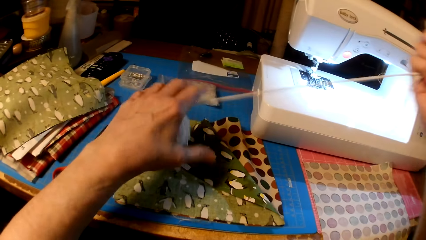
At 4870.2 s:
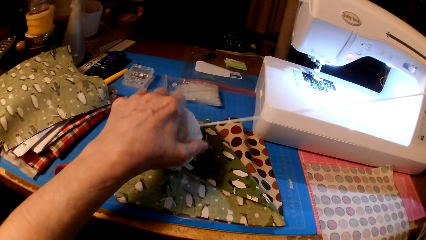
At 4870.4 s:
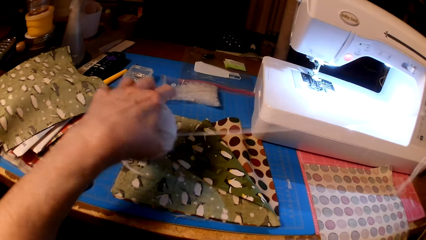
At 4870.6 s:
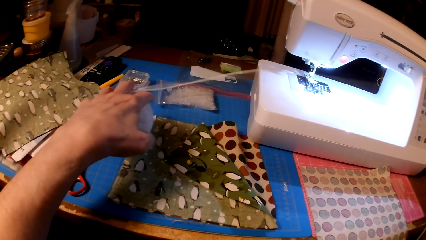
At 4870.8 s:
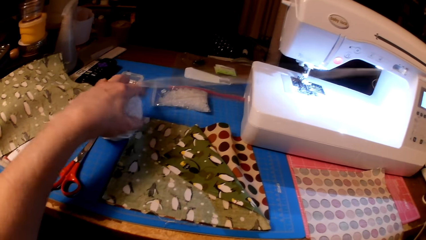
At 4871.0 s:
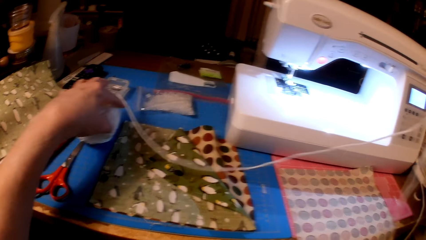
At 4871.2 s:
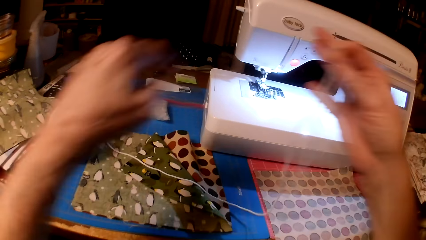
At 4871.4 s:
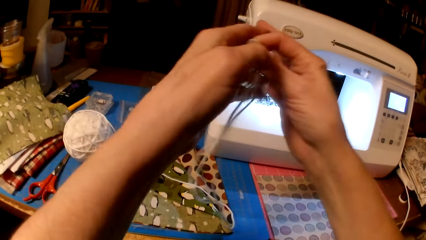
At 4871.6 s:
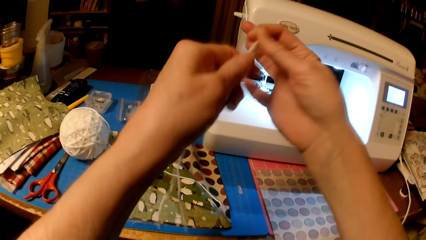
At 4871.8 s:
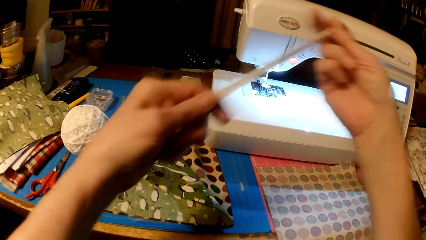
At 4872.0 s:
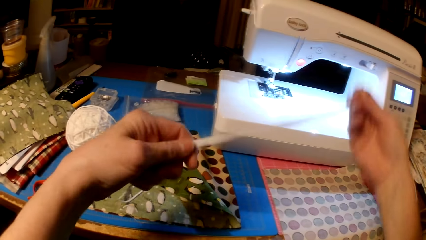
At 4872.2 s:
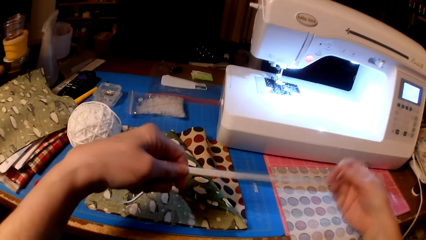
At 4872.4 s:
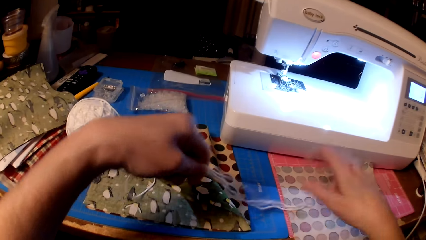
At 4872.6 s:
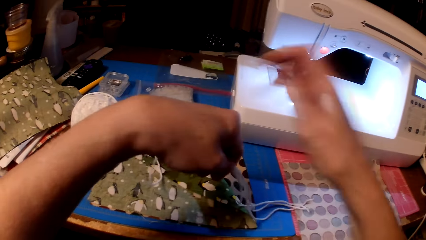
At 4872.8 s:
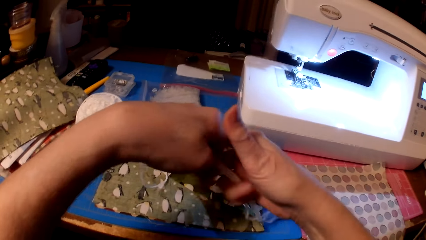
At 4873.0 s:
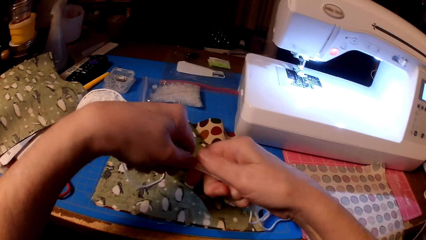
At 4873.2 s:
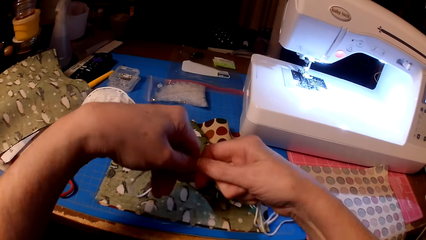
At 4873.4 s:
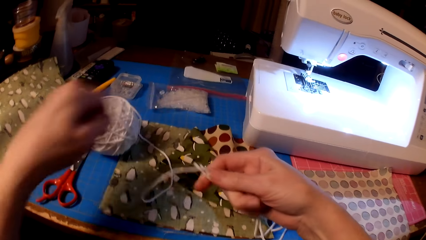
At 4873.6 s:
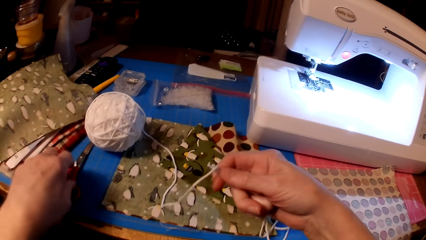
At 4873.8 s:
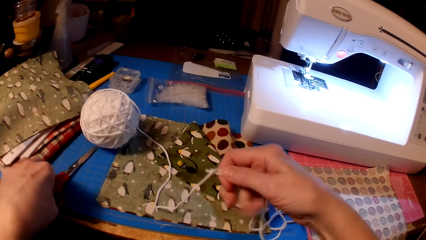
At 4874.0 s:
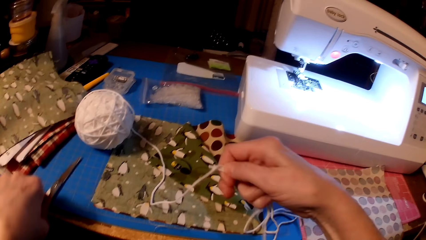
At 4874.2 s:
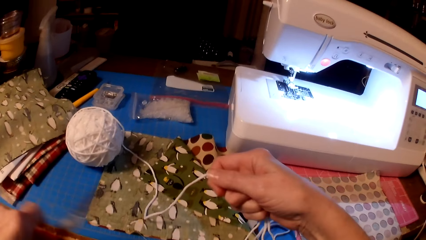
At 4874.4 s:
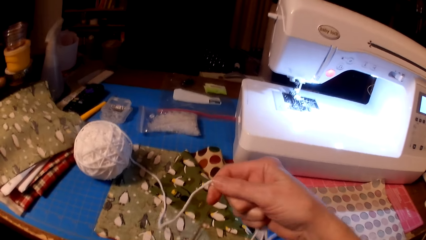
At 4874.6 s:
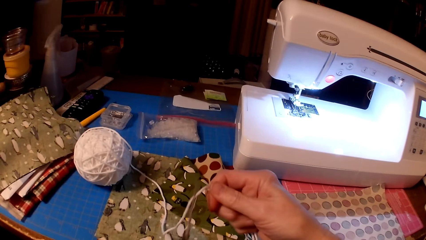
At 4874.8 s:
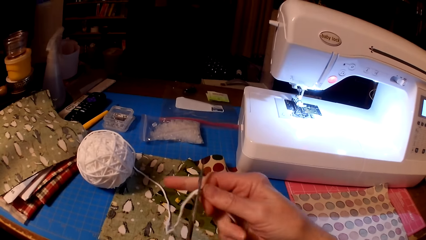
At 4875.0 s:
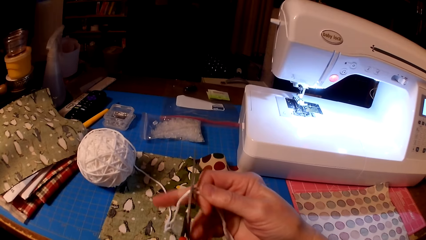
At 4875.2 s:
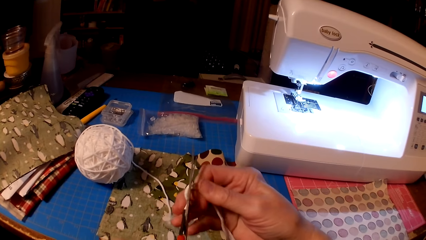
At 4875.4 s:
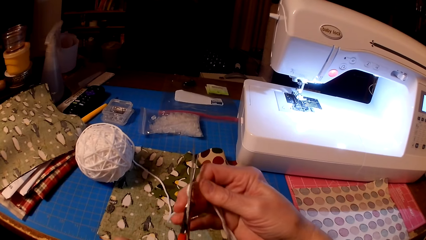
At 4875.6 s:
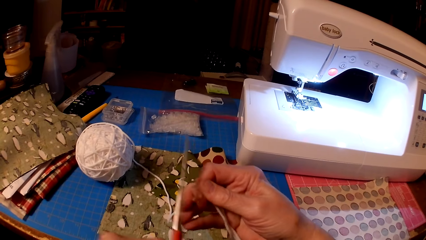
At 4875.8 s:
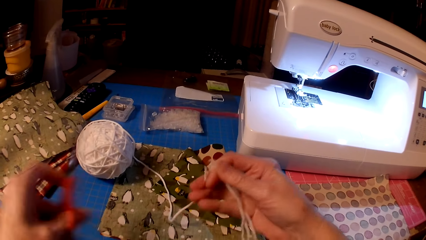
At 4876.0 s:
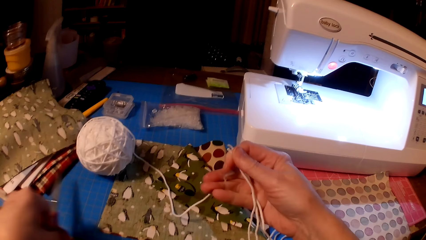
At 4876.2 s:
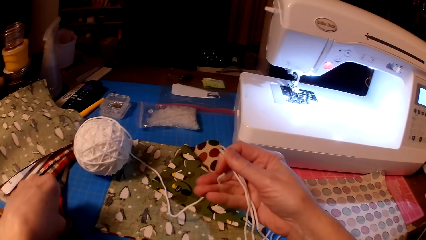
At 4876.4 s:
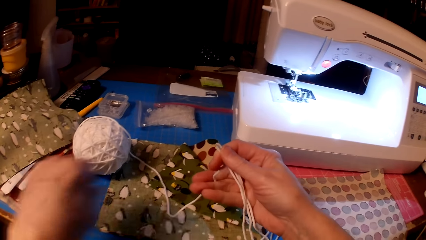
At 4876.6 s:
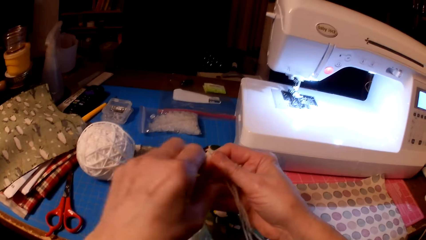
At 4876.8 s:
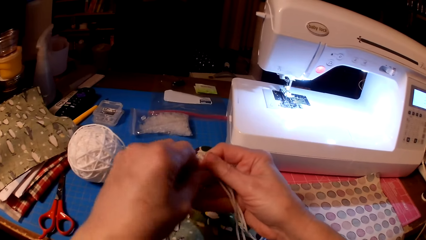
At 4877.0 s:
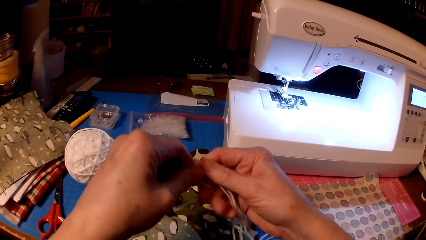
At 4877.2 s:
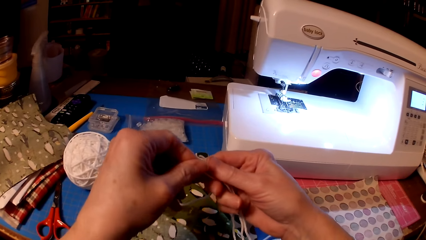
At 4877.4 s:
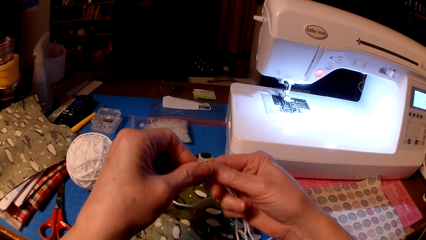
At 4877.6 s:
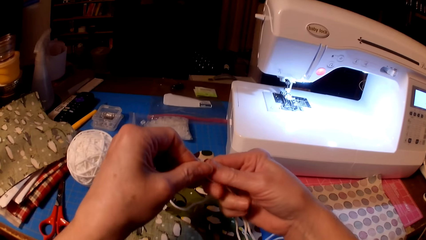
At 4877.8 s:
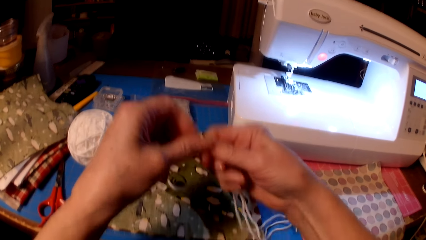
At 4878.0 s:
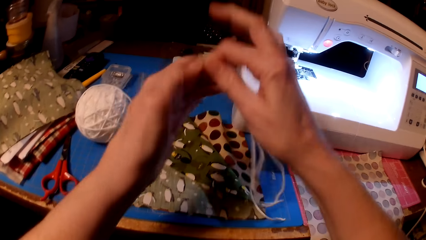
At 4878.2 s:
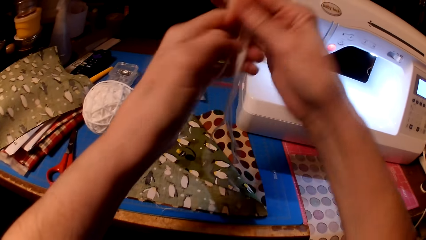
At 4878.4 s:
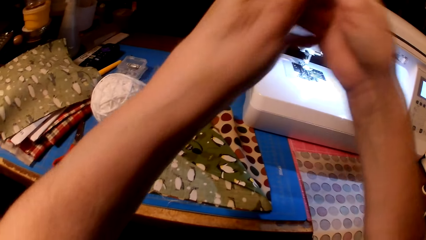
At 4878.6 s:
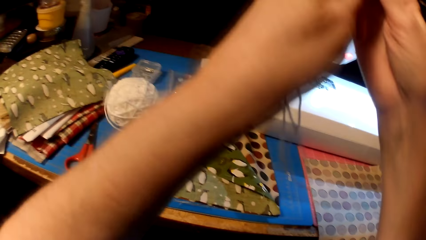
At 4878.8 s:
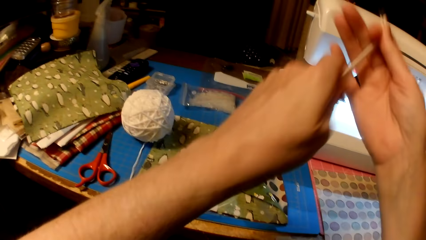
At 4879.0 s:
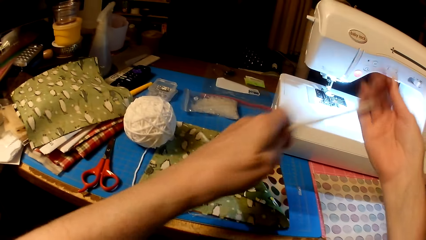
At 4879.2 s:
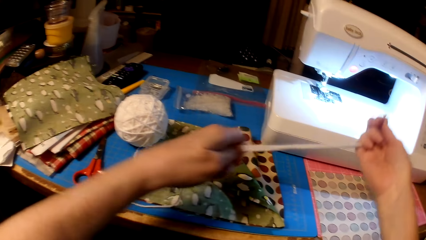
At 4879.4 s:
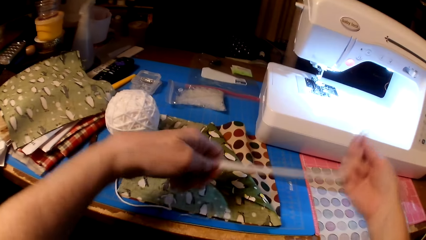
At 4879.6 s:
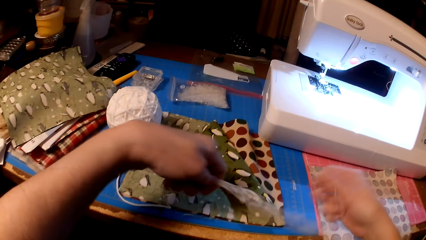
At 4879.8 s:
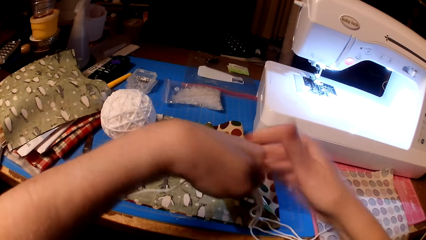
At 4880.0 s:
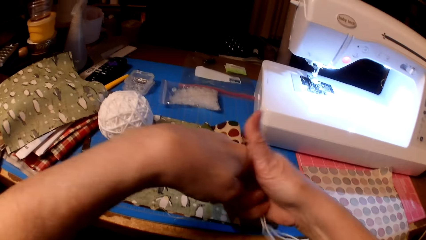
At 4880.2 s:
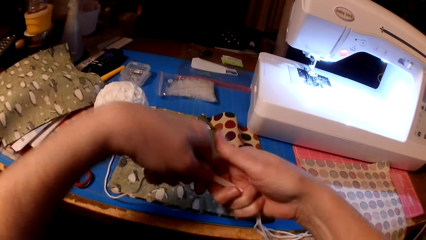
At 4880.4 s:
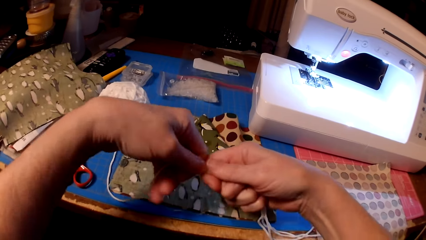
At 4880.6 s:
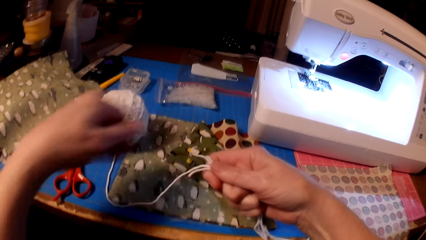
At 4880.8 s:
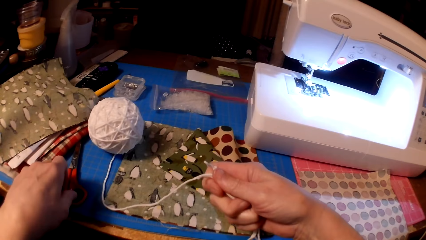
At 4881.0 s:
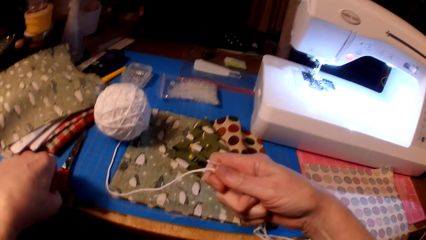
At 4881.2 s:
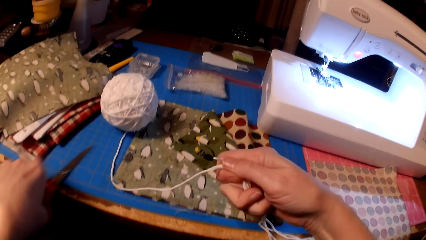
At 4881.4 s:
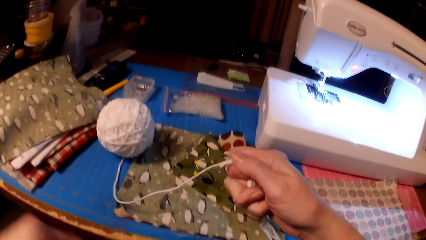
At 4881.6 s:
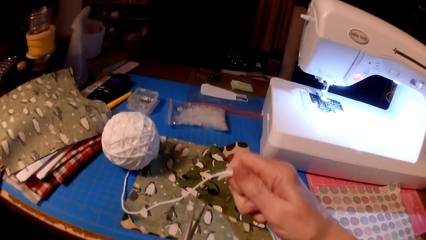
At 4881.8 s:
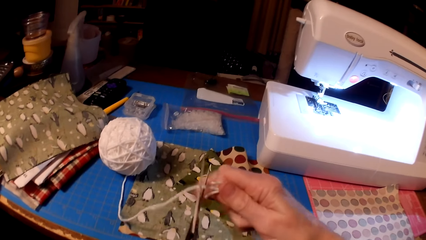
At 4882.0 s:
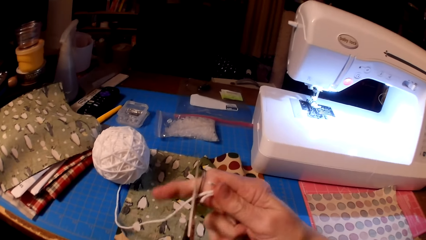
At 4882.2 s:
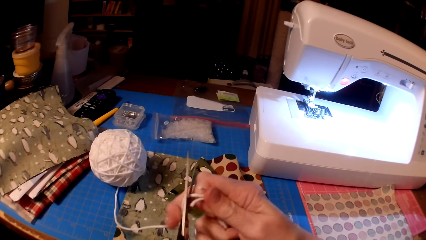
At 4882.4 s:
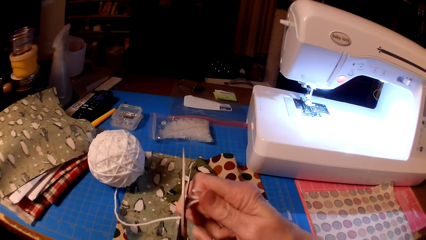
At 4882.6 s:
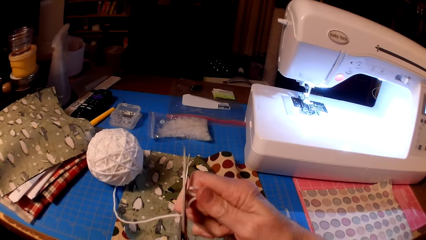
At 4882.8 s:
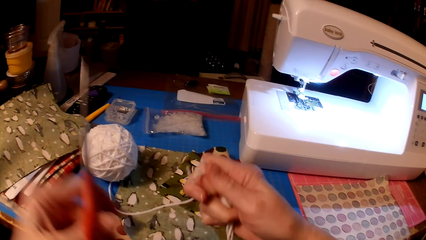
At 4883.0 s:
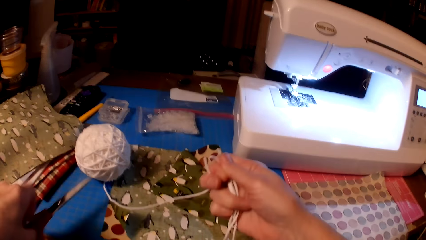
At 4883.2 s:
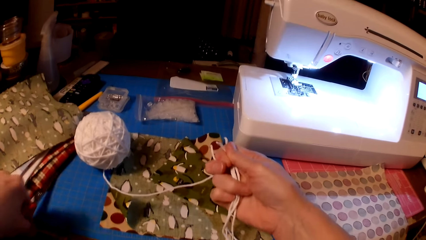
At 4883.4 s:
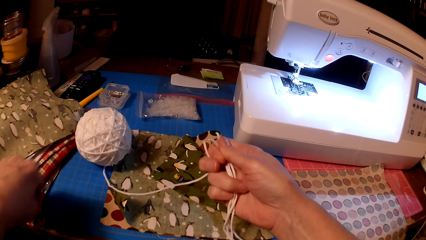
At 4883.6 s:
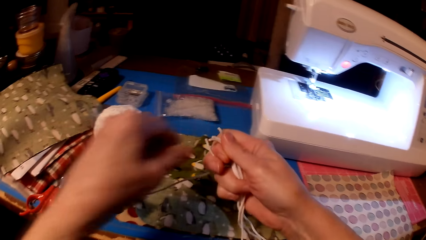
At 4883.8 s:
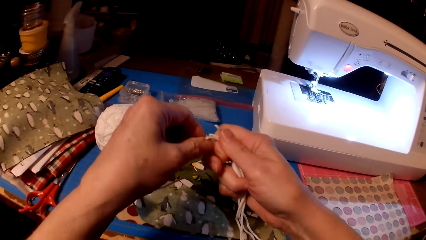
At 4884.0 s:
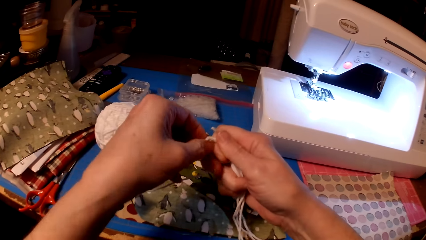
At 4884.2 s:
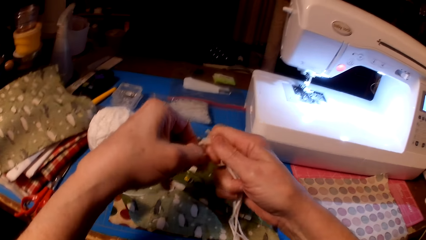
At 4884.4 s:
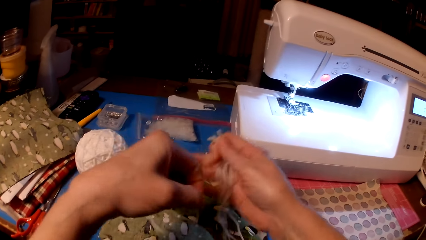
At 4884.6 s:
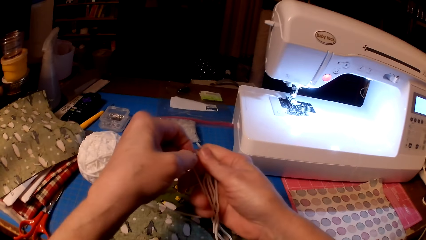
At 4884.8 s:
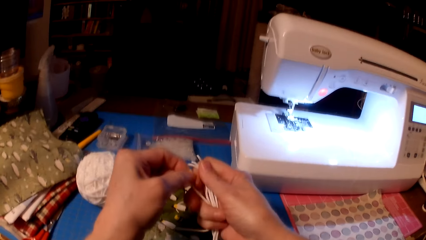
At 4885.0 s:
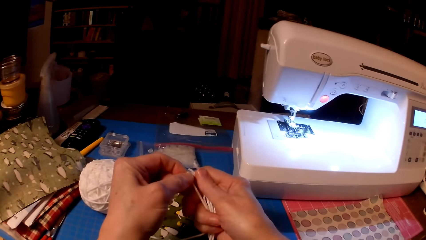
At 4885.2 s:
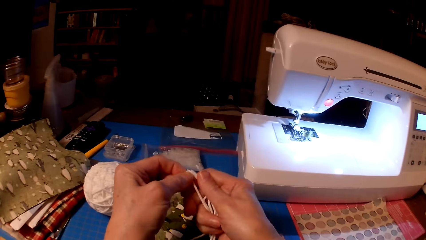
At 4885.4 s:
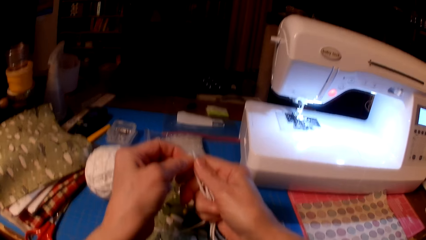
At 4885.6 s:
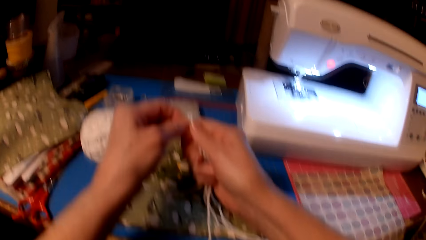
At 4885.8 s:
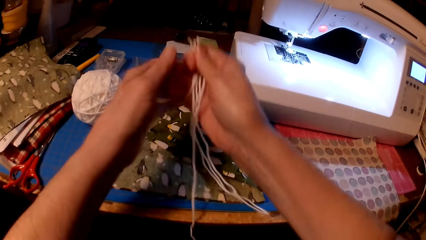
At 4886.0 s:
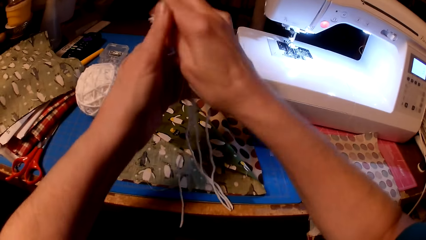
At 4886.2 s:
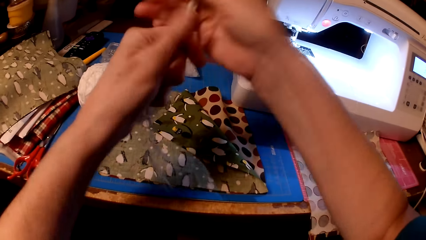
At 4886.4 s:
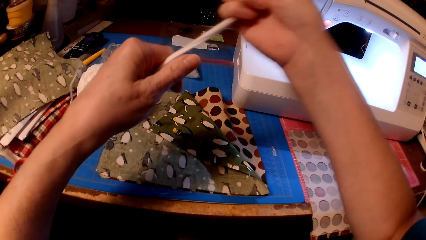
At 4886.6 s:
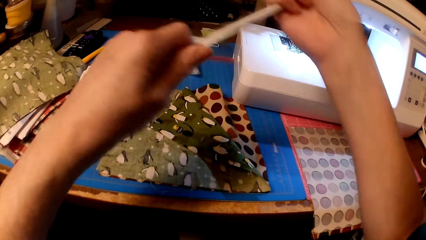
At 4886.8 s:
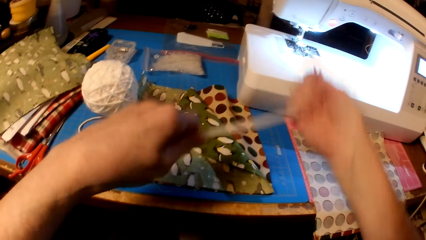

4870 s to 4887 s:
The camera wearer unwinds the thread or yarn. They pick up the scissors. They cut the yarn. They put the scissors on the table. They hold the yarn. They pick up the scissors. They cut the yarn. They put the scissors on the table. They hold the yarn.
